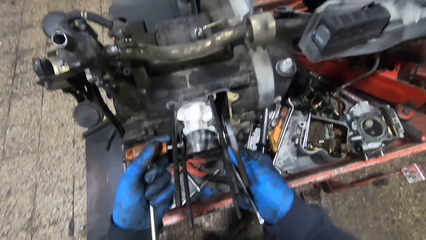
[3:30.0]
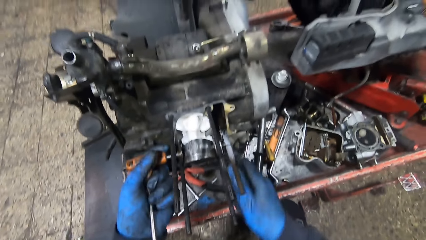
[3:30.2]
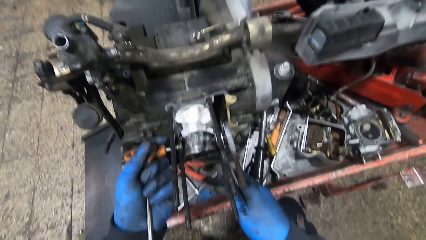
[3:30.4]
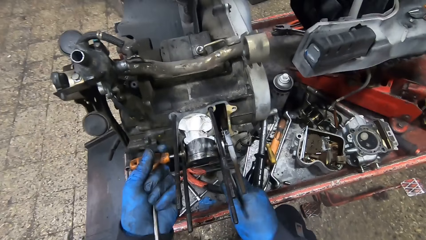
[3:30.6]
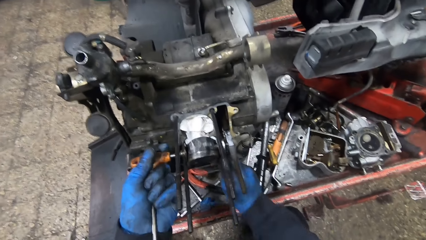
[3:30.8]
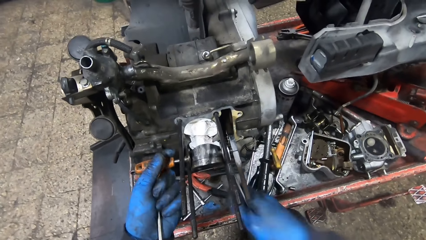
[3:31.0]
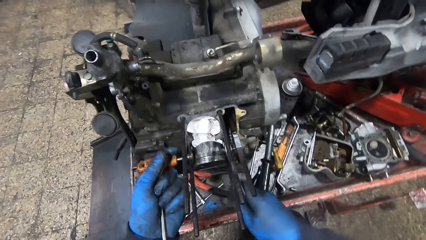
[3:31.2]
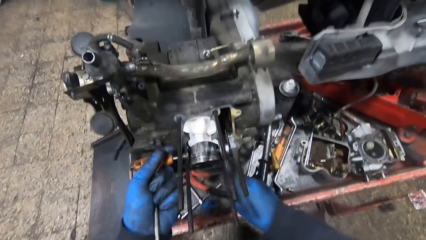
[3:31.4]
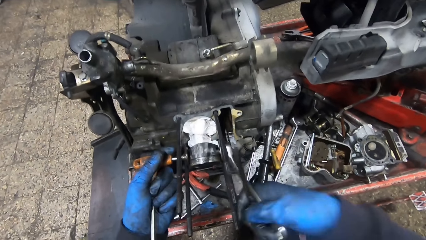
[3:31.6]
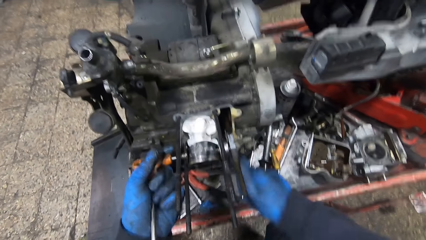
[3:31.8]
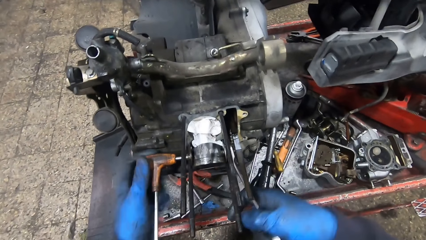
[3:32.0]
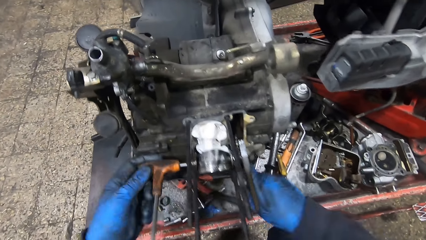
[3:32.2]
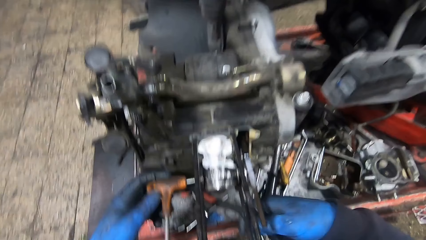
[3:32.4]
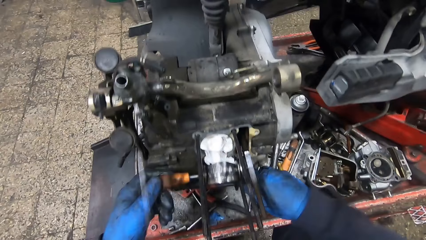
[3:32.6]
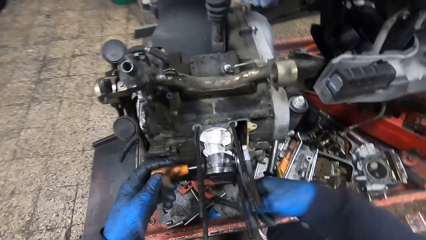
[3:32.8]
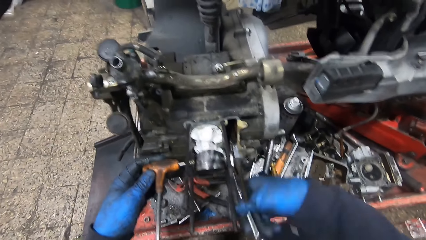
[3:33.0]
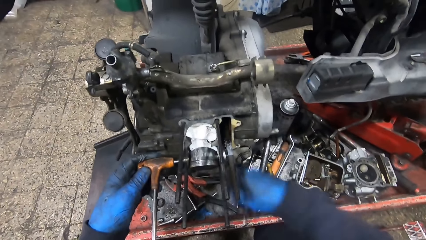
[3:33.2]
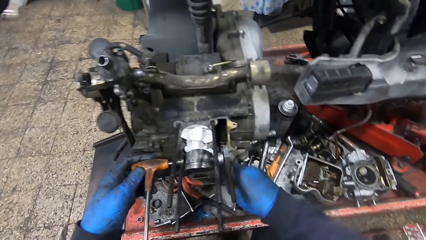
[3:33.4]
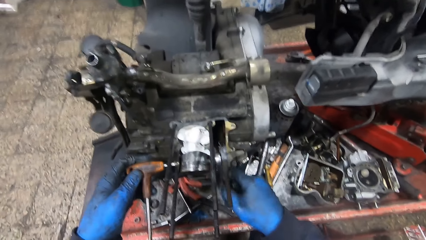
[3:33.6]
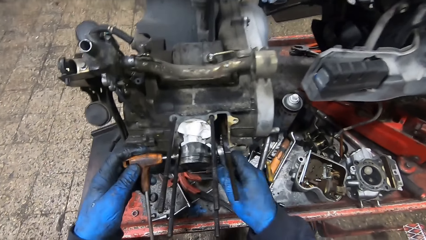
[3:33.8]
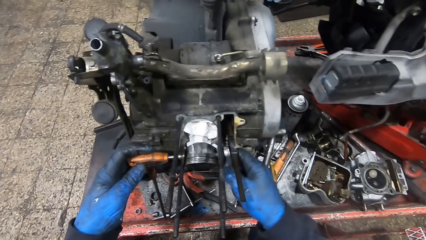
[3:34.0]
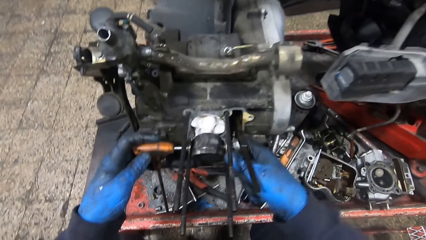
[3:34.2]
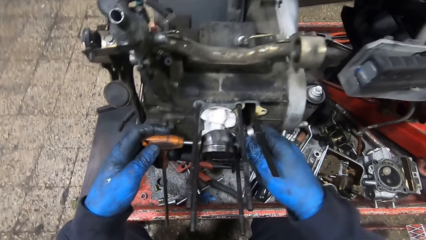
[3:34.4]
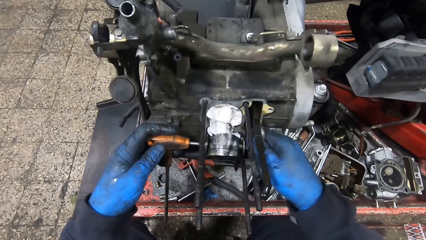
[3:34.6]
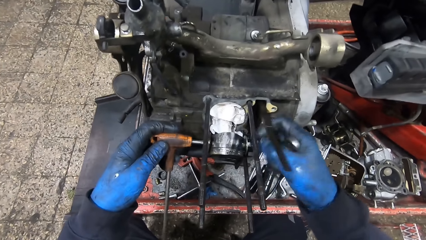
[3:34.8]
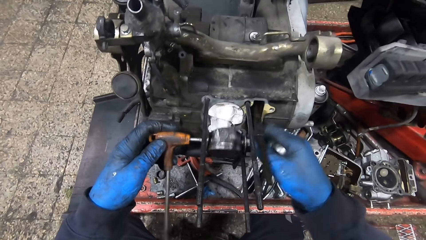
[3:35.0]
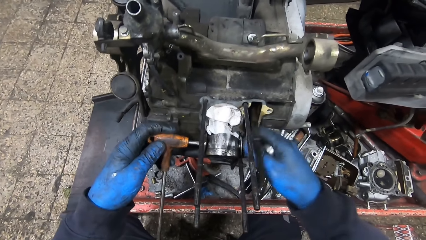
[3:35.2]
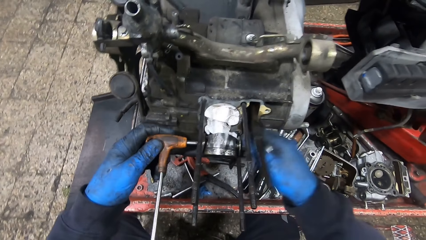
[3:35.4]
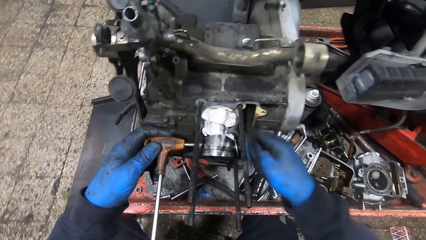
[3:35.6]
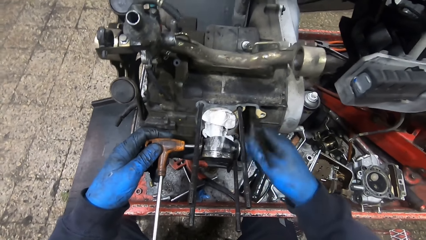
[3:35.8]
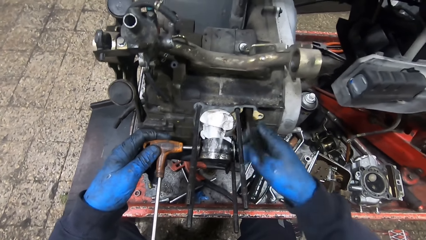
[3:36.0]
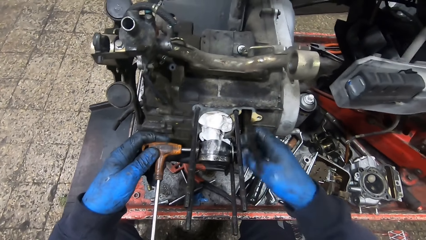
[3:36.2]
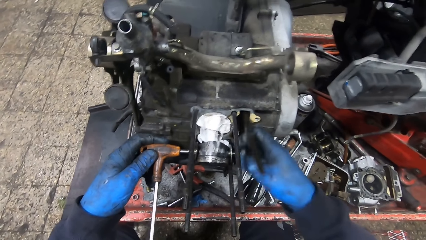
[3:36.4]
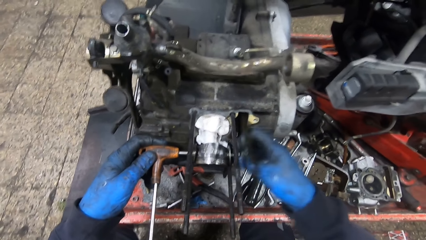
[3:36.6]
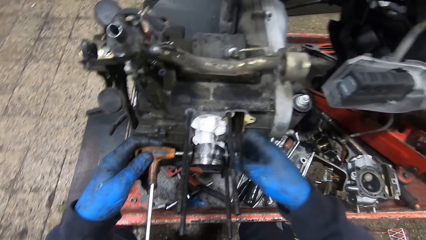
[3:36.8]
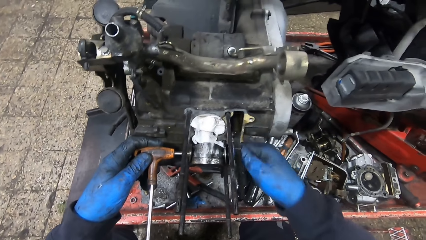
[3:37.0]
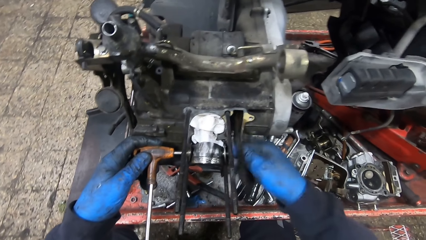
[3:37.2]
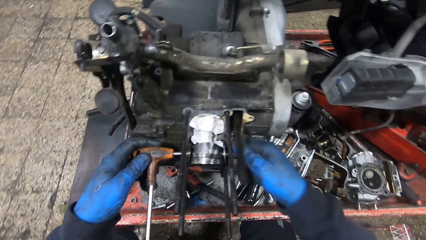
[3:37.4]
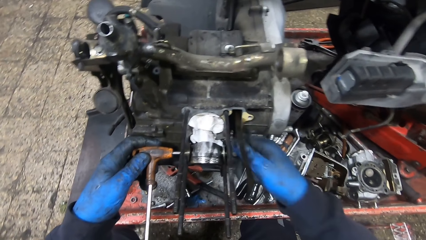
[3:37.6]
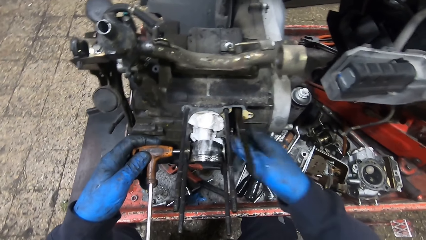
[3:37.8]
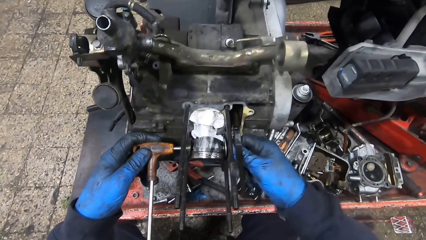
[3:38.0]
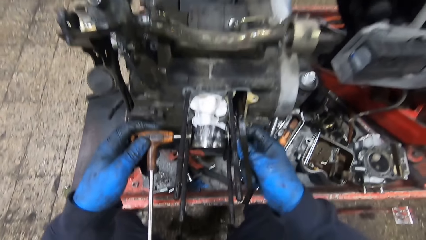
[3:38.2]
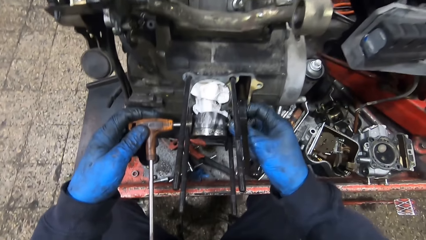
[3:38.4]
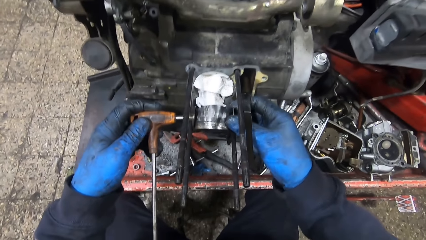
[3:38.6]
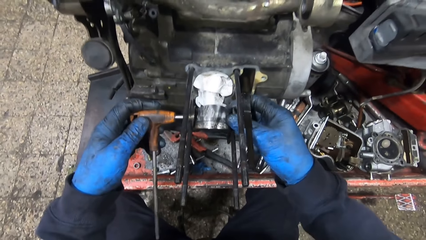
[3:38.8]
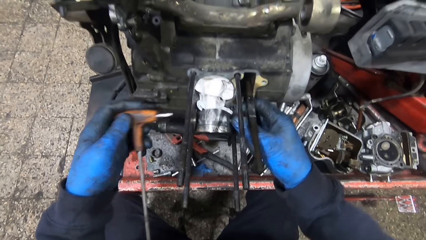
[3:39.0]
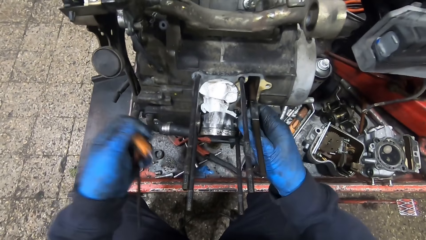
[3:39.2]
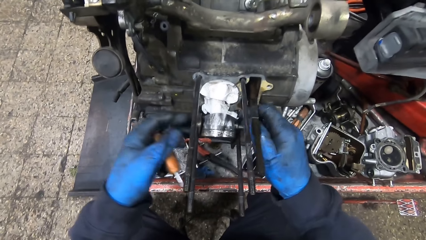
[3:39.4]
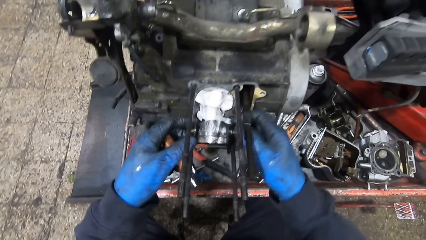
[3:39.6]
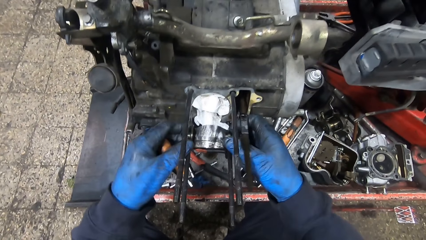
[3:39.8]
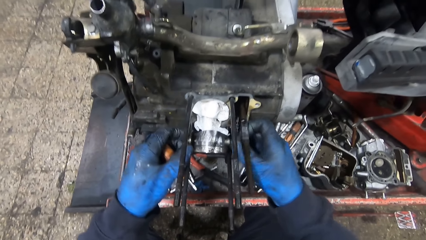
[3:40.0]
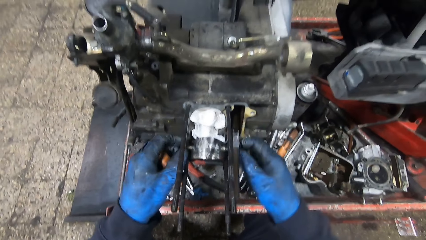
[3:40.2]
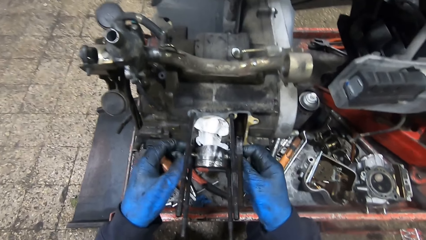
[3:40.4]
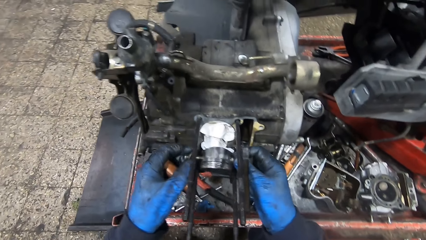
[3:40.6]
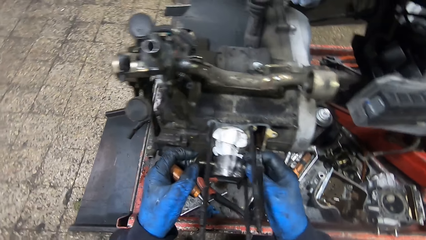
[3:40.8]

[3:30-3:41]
The camera wearer adjusts the engine with the screwdriver and spanner. He unscrews a bolt from the engine with his right hand. He adjusts the engine with the hand. He removes the T-shaped wrench from the engine with his left hand. He removes the bolt.

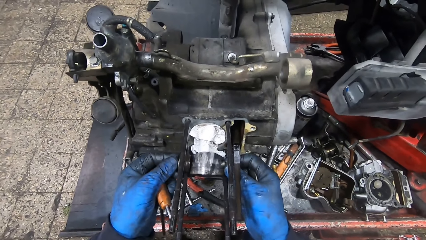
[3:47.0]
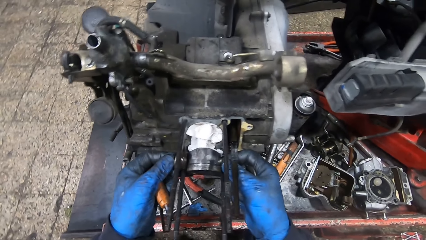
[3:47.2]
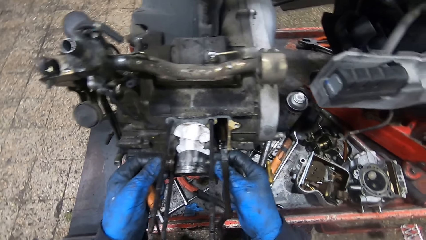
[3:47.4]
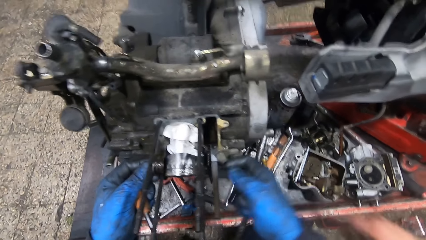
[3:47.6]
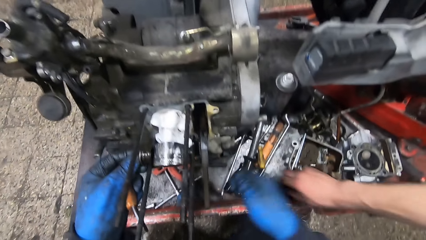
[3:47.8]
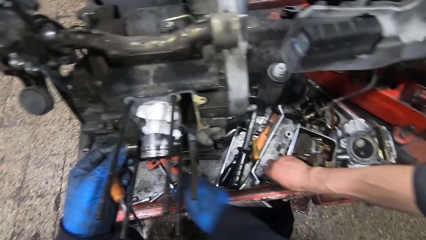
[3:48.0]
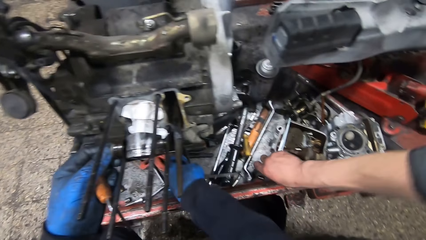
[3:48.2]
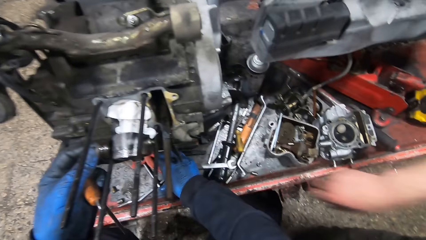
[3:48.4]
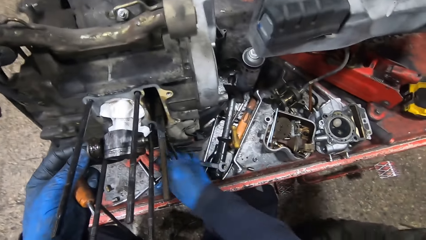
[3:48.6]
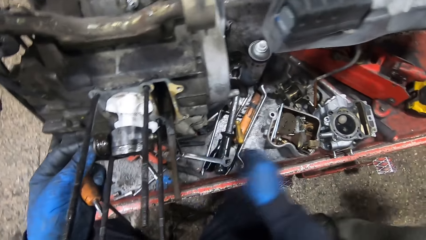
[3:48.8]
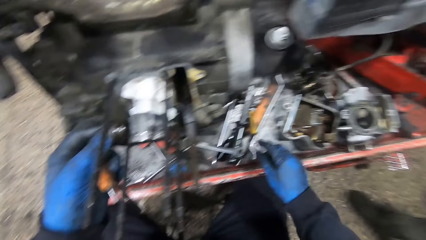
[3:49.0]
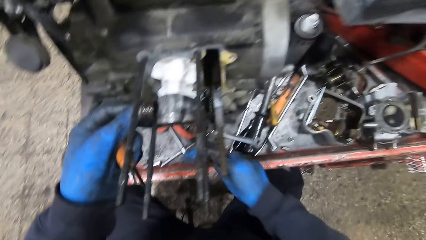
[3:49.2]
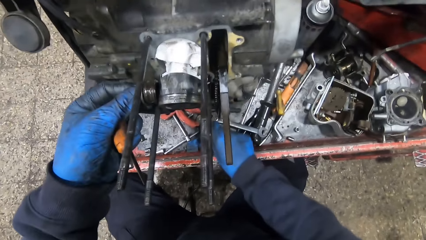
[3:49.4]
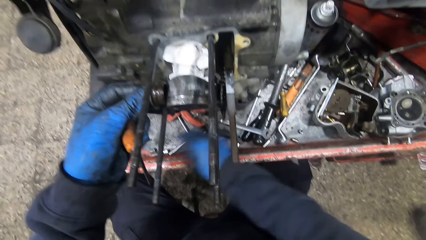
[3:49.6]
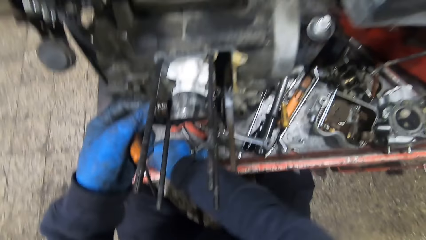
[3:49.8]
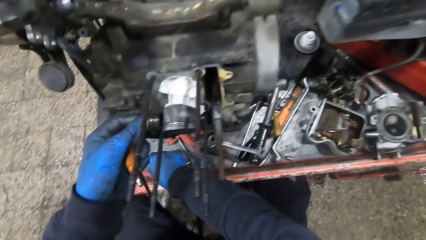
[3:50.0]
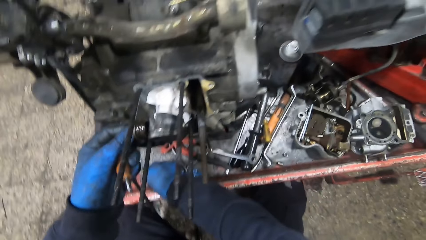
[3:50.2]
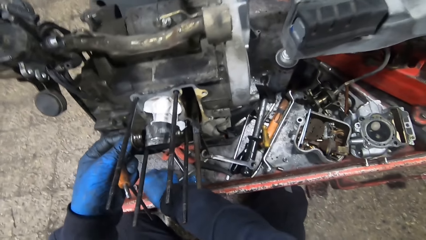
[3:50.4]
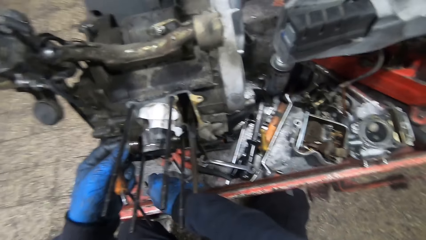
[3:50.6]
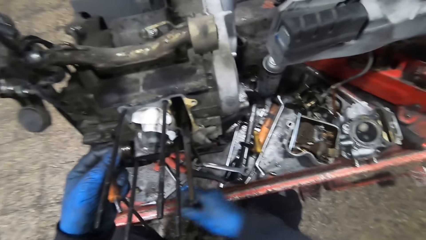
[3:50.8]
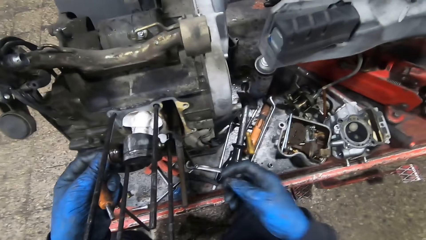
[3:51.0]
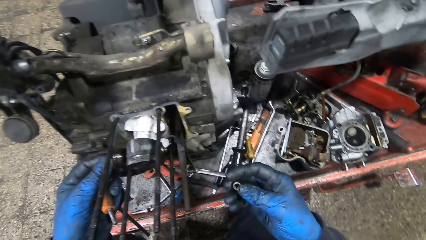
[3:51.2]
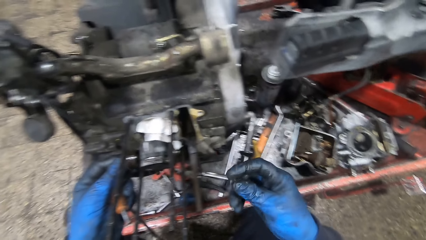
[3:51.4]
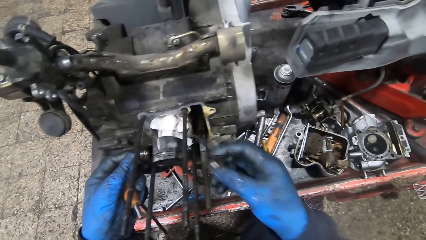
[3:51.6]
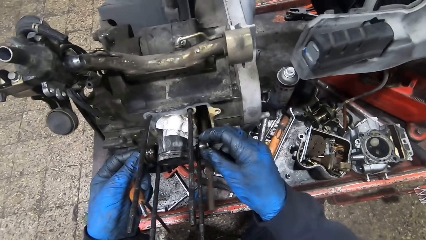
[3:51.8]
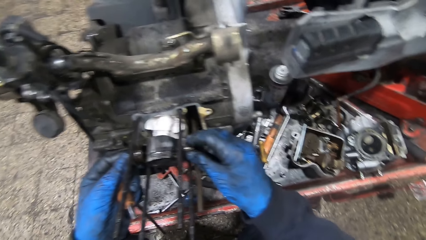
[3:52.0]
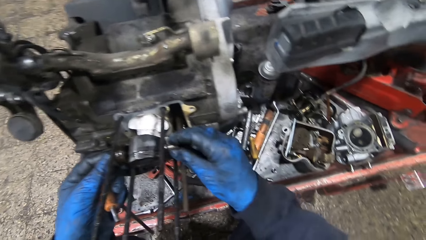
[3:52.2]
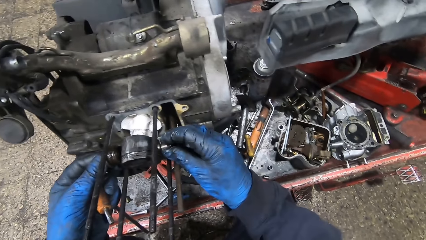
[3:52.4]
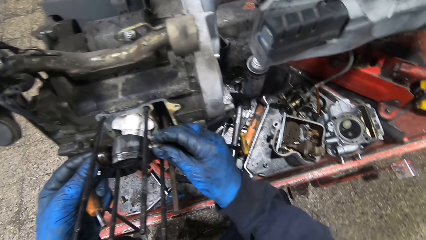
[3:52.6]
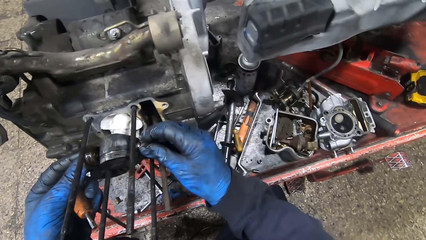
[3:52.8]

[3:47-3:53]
The man picks a bolt on the workbench with his right hand. The camera wearer drops the spanner on the workbench. He picks a bolt on the workbench with his right hand.
